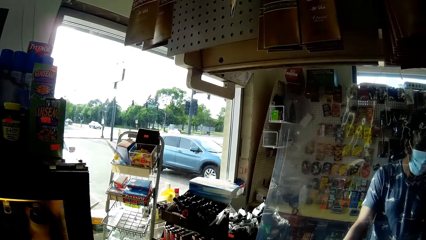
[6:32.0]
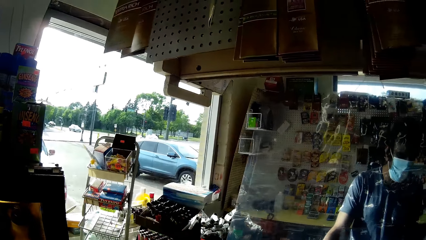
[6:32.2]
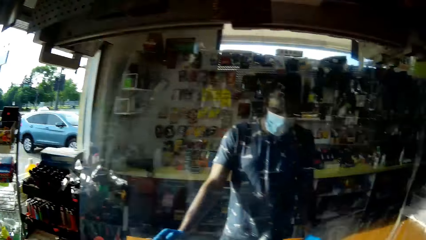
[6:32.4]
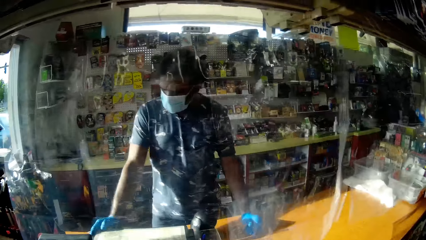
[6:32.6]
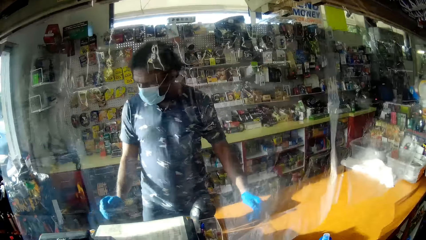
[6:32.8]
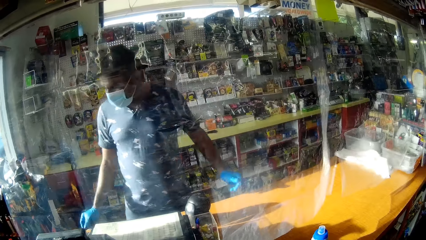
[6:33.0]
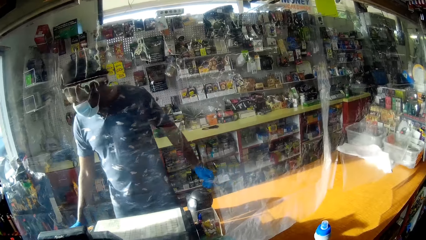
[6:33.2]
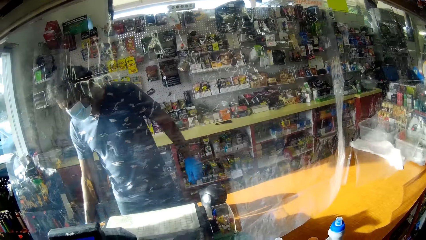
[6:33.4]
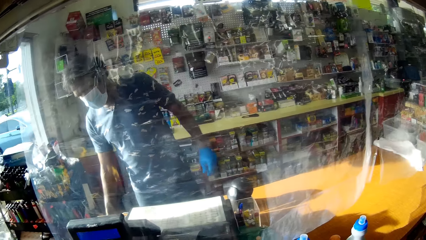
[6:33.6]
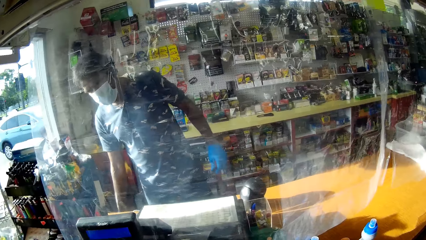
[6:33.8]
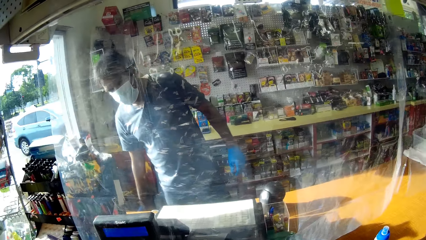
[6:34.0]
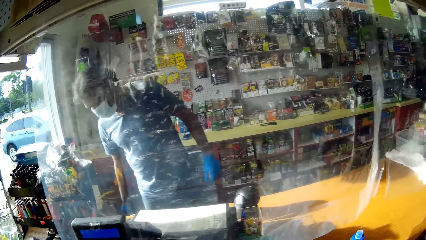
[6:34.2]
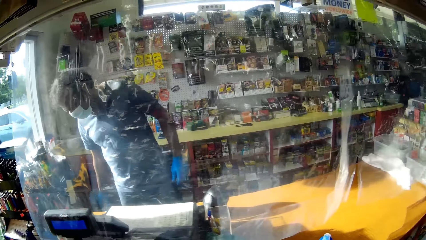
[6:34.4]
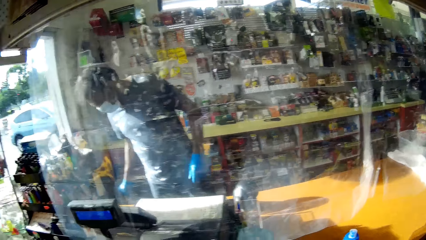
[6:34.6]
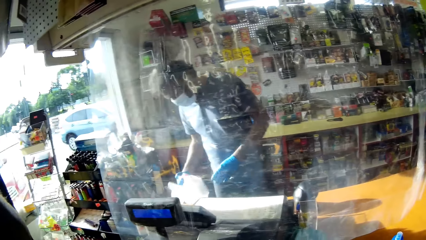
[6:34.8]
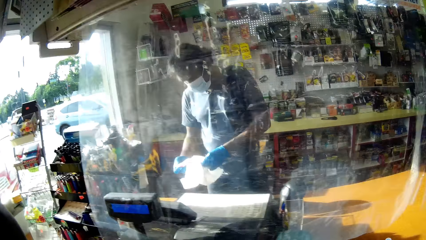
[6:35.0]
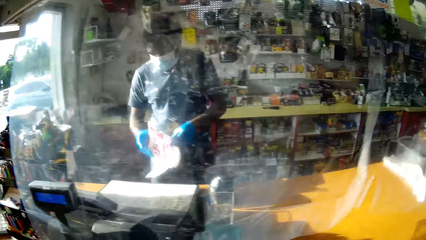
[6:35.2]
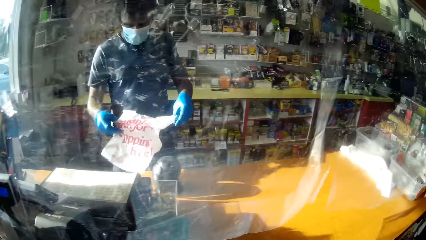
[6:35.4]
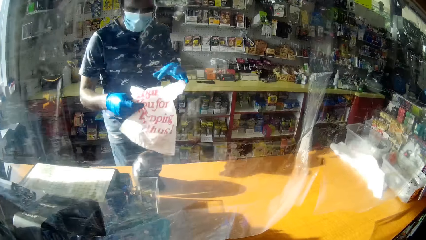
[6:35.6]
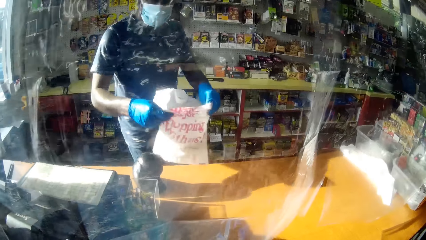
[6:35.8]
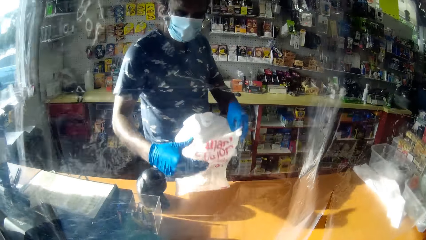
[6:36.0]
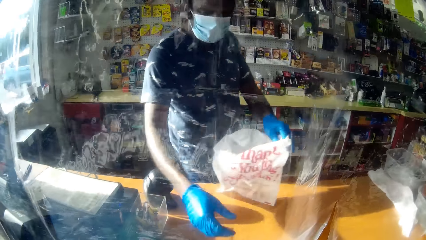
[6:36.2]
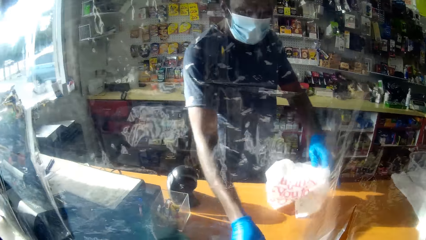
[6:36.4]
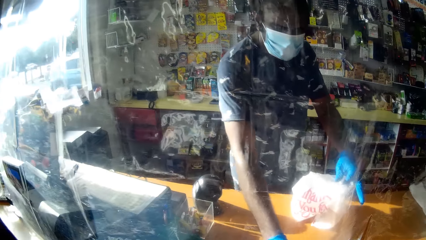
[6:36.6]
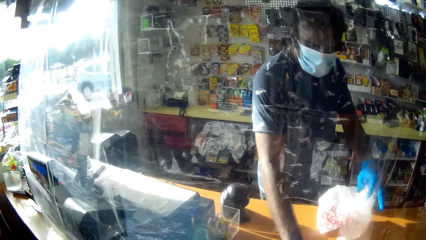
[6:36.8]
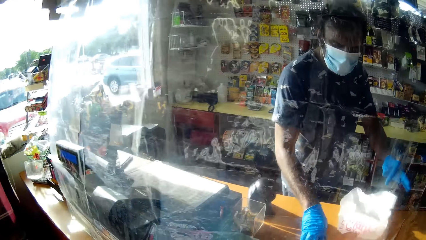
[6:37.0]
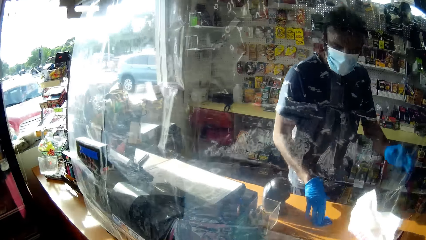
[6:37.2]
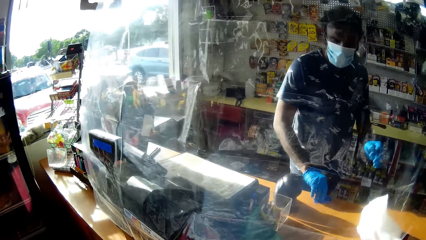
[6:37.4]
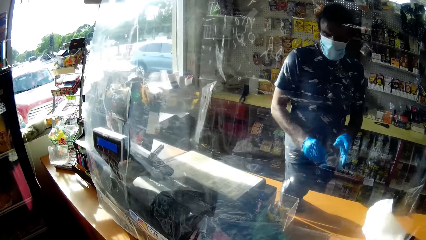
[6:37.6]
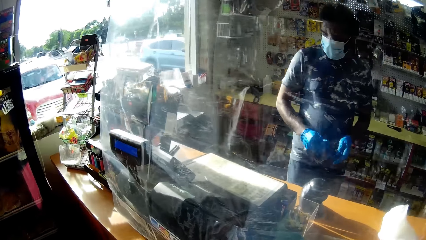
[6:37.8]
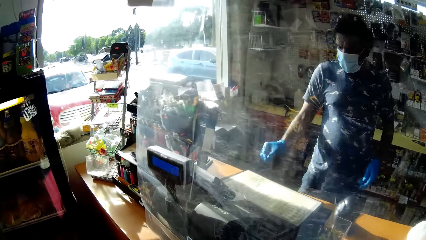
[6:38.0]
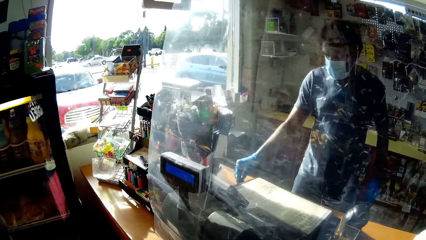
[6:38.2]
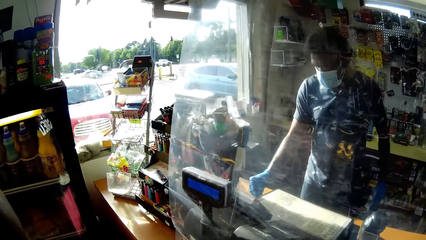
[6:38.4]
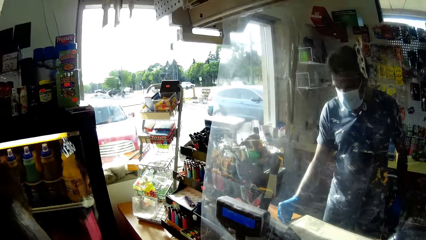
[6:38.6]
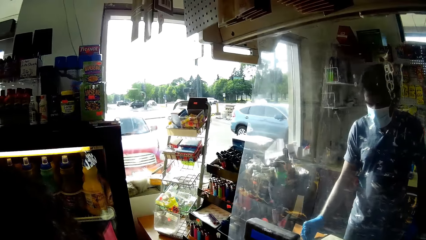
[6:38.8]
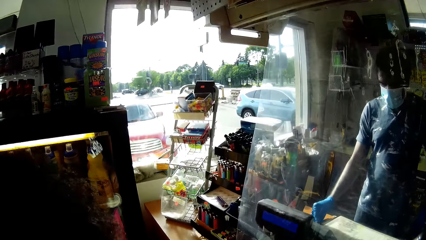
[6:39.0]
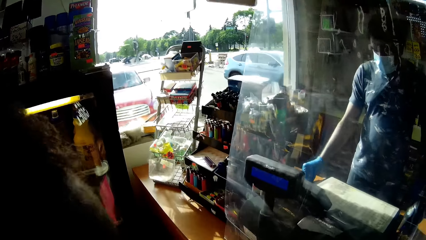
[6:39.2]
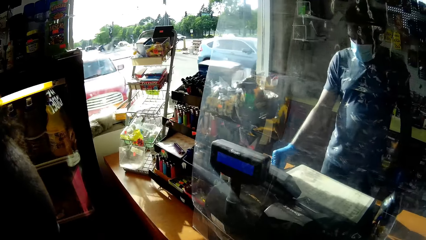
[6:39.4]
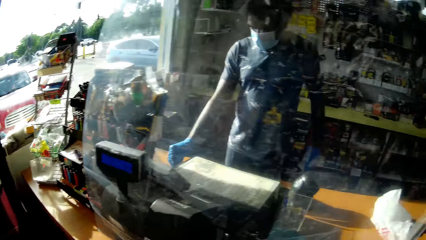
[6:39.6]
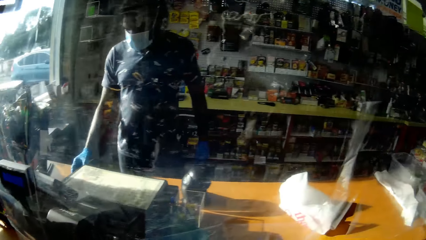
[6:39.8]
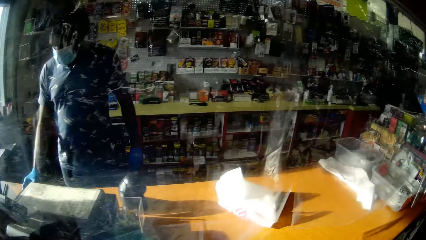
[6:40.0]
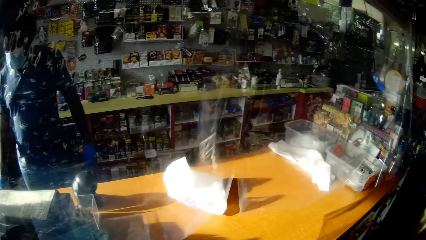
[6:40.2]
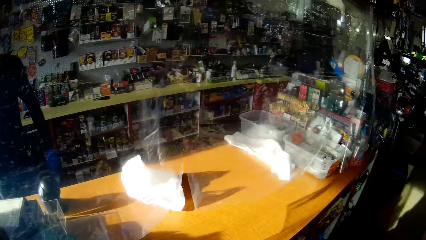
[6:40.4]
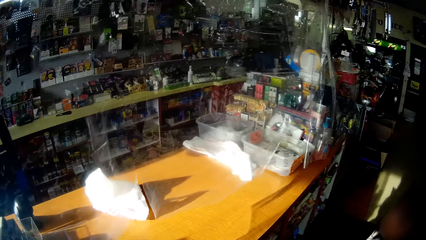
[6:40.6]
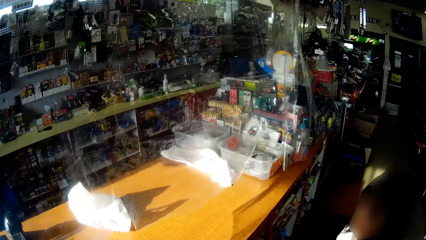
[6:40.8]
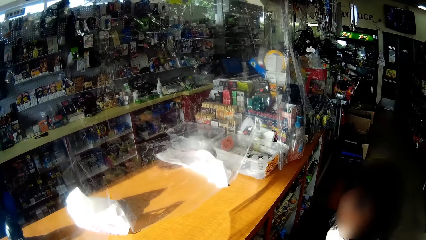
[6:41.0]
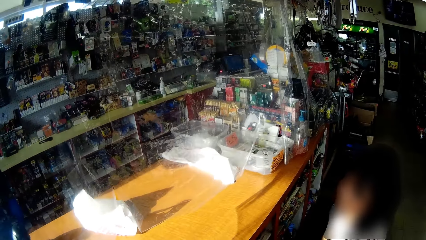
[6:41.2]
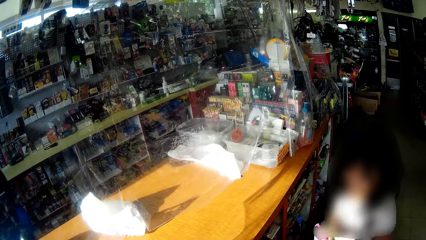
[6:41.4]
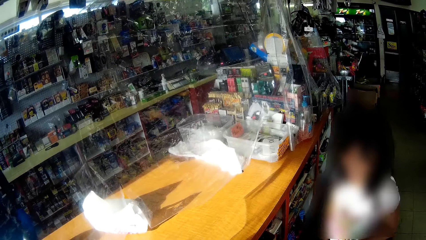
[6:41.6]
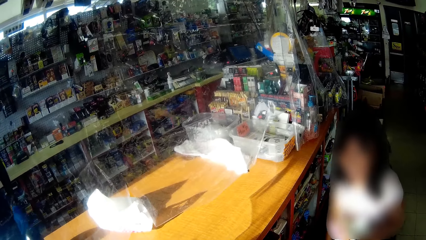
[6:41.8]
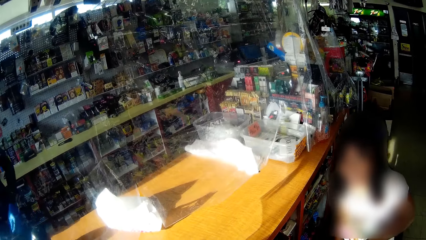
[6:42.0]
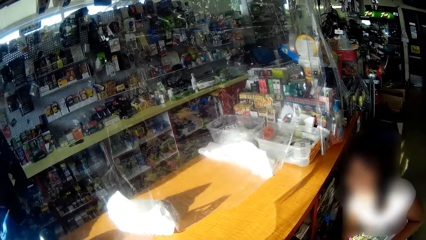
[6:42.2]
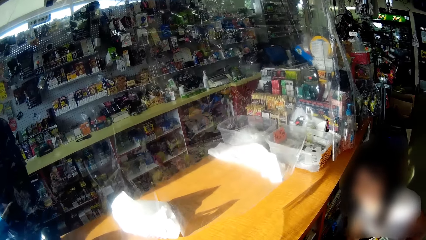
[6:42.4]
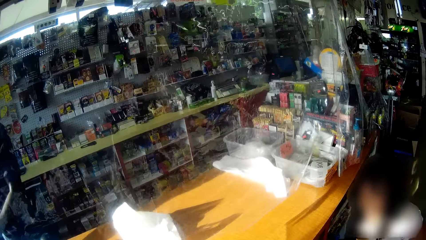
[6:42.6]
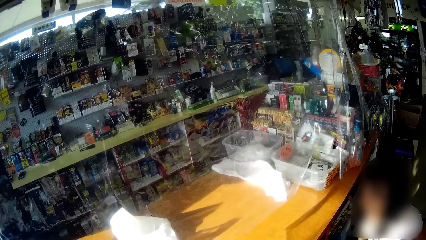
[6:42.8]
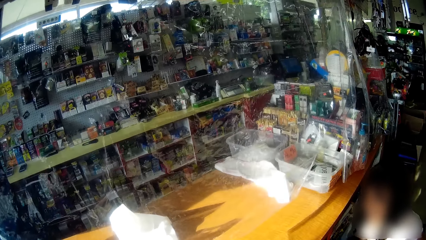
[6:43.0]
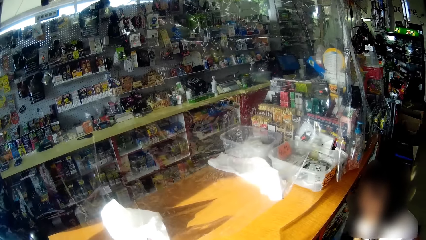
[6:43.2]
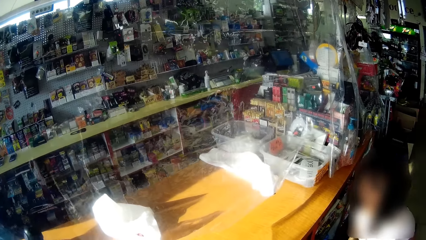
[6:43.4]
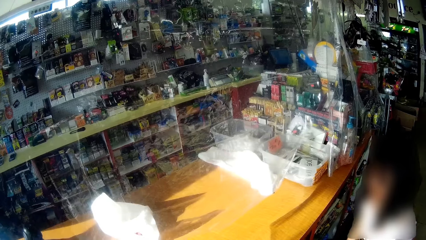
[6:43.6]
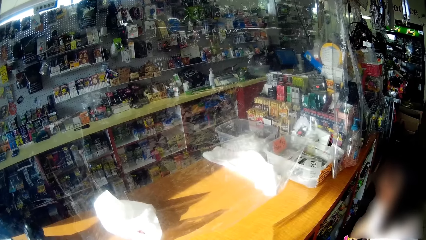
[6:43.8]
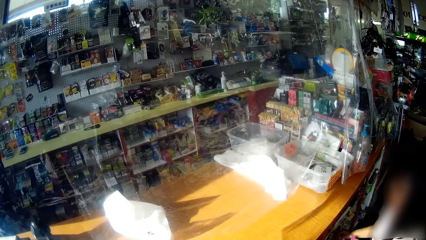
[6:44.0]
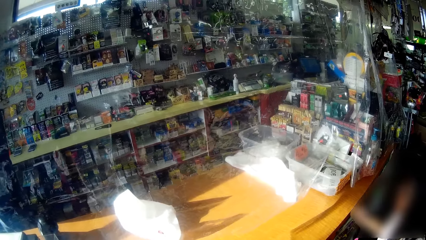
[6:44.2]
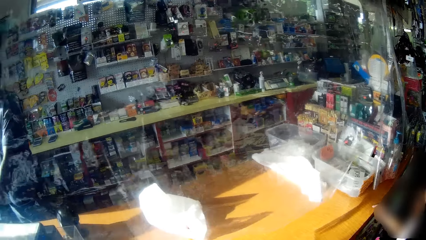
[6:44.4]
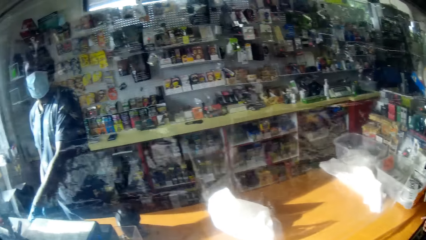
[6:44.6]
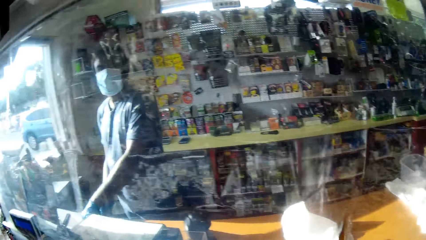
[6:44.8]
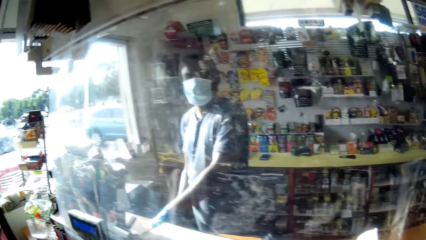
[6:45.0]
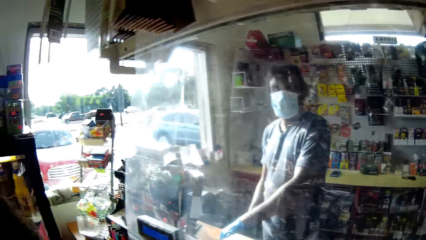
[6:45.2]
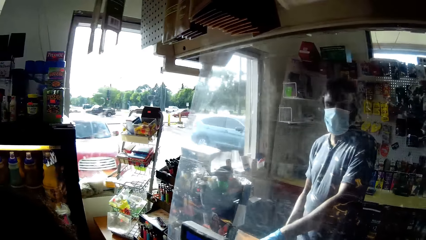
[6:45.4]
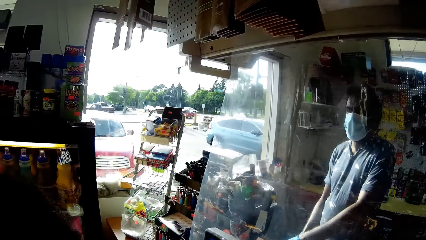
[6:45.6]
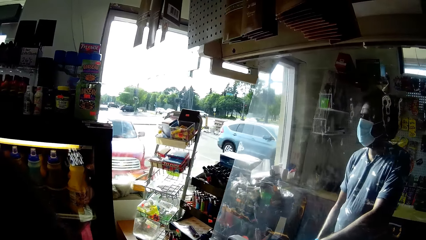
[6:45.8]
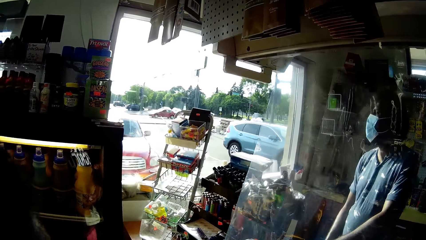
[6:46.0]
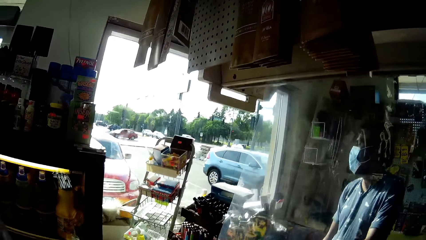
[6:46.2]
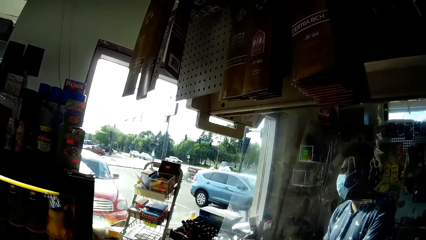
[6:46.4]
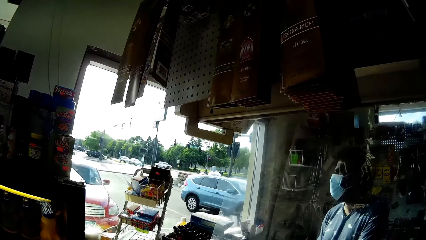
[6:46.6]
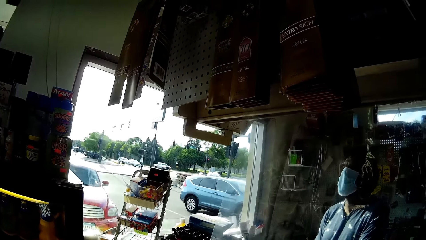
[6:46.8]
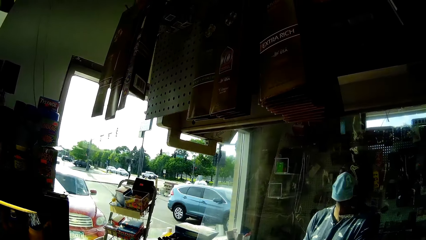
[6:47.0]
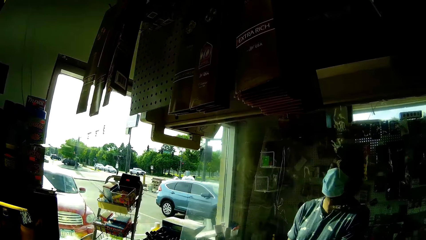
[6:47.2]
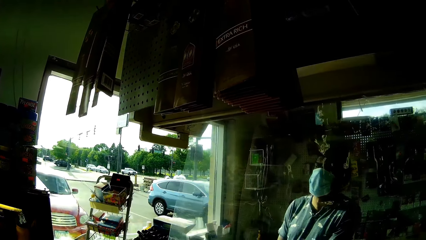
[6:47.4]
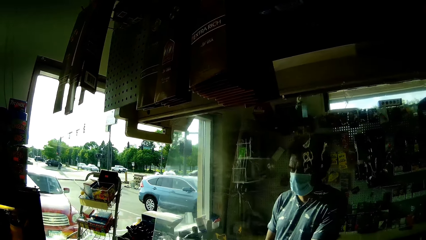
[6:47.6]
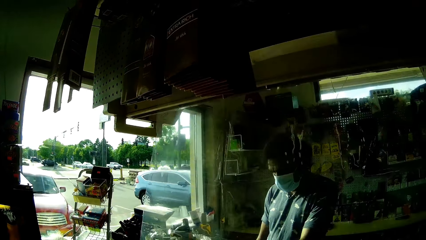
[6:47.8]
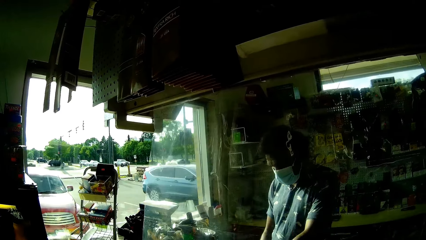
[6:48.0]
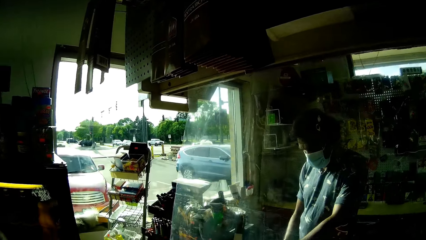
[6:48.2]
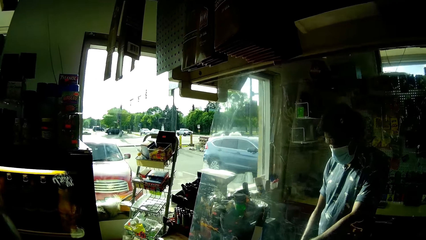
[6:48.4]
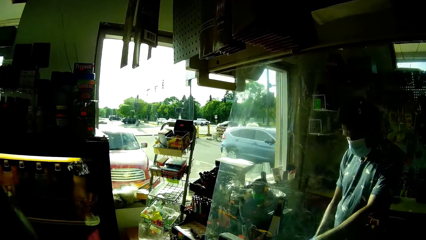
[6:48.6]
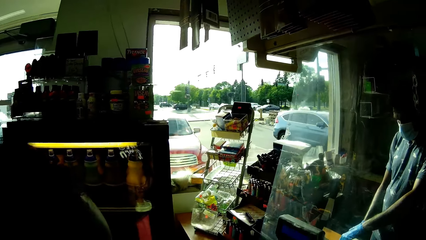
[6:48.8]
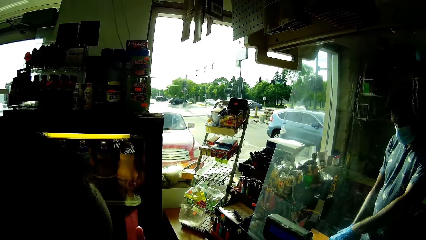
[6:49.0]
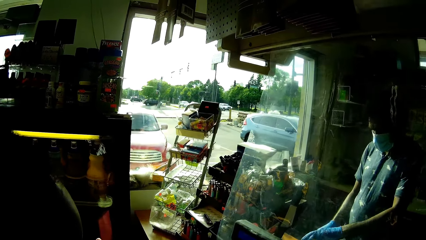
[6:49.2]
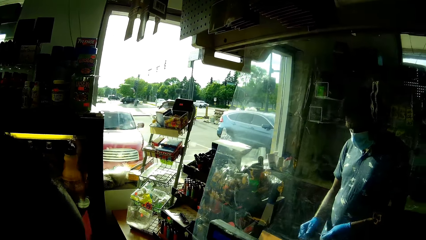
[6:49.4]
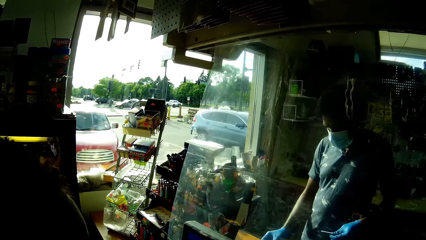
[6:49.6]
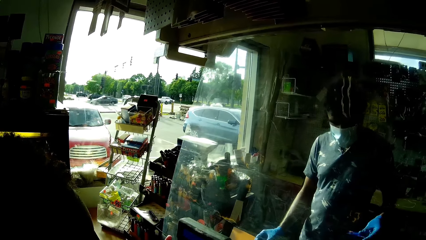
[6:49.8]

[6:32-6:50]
The cashier picks a polythene bag from the countertop drawer with his gloved right hand. The boy talks to the camera wearer. The cashier holds the polythene bag with his gloved hands. The camera wearer talks to the boy. The cashier picks a credit card from the countertop with his gloved right hand, holds the credit card with his gloved hands, and inserts the credit card in a system on the countertop with his gloved right hand. The cashier talks to the boy. The camera wearer talks to the cashier. The cashier talks to the camera wearer.
